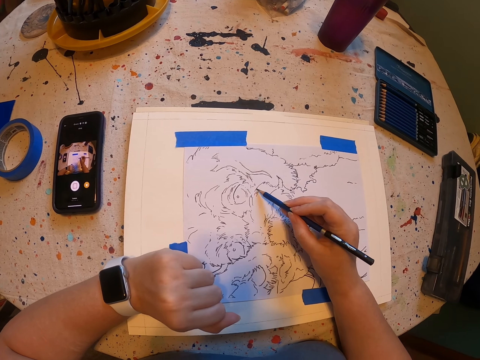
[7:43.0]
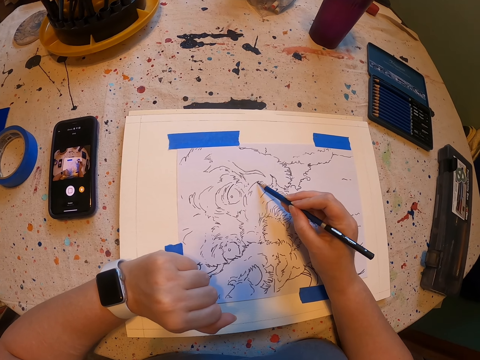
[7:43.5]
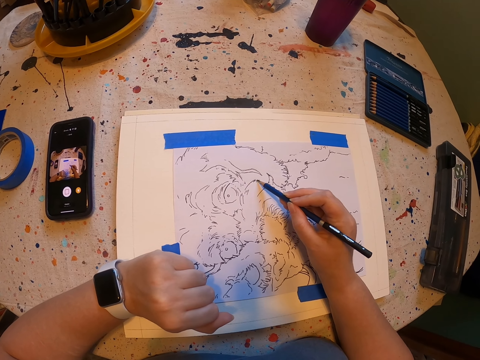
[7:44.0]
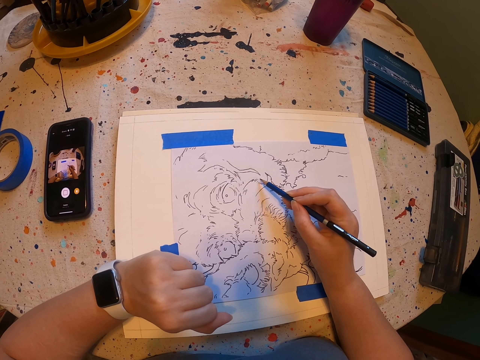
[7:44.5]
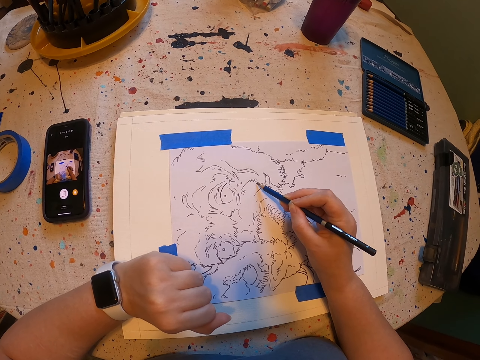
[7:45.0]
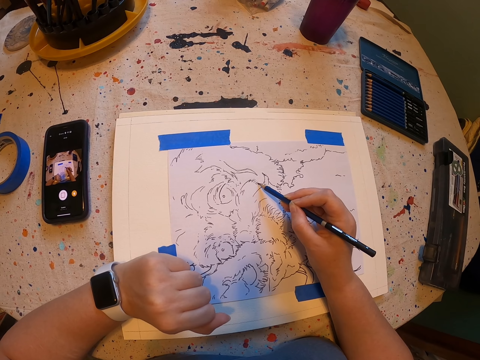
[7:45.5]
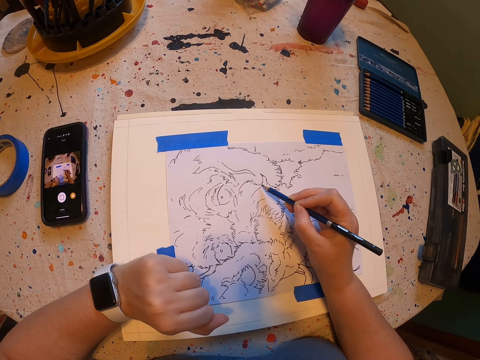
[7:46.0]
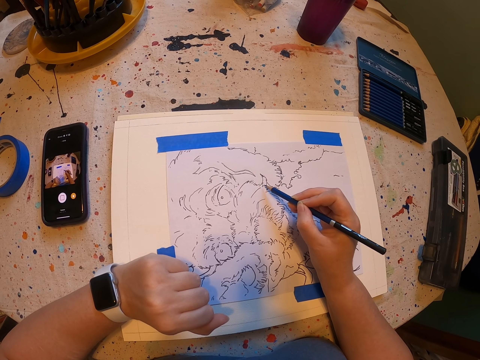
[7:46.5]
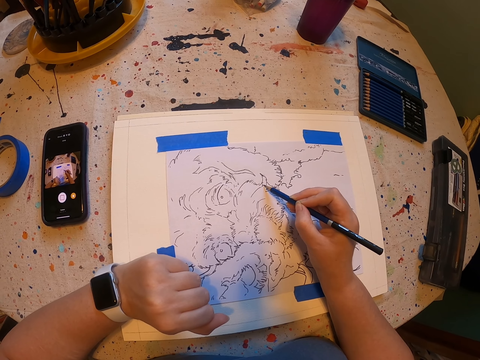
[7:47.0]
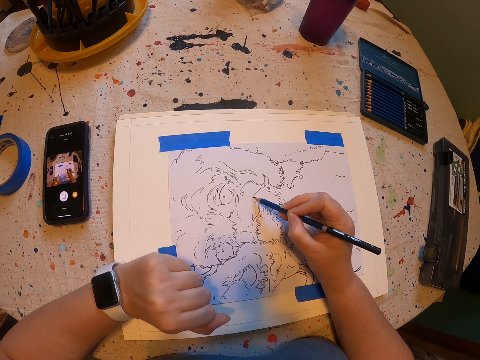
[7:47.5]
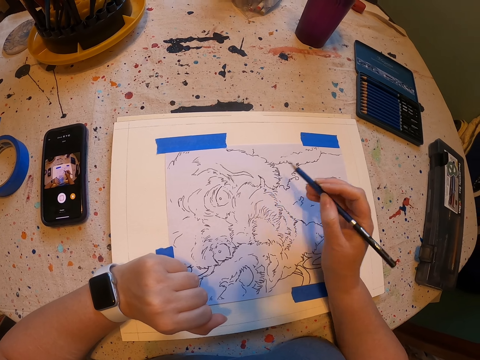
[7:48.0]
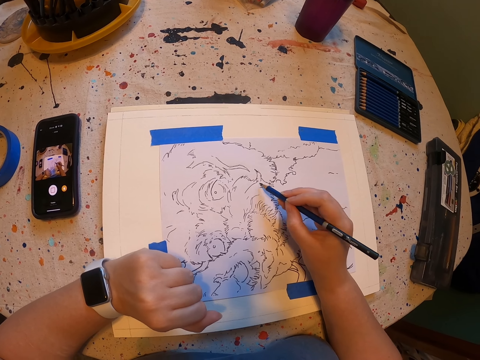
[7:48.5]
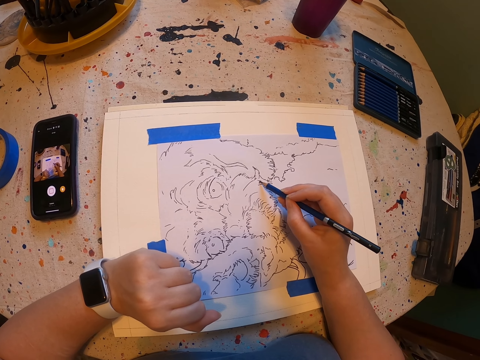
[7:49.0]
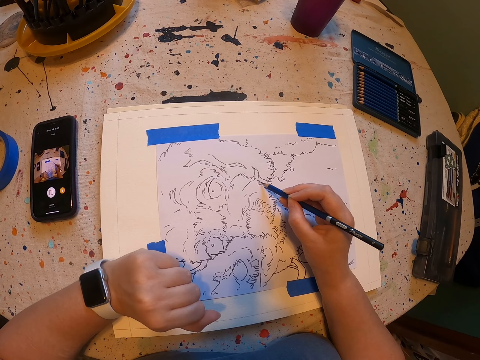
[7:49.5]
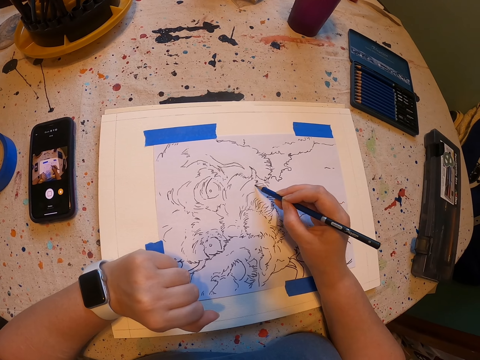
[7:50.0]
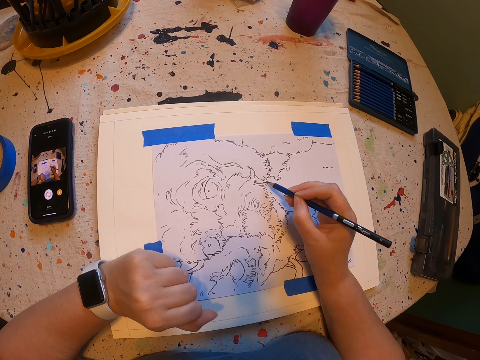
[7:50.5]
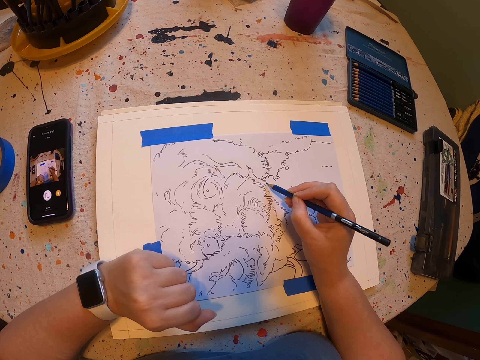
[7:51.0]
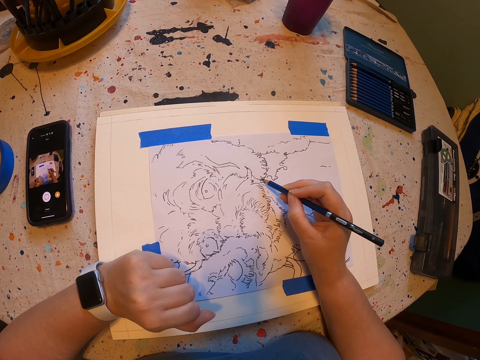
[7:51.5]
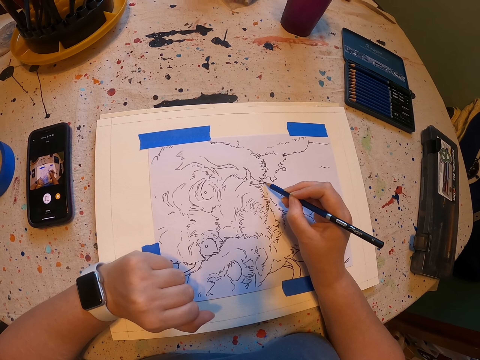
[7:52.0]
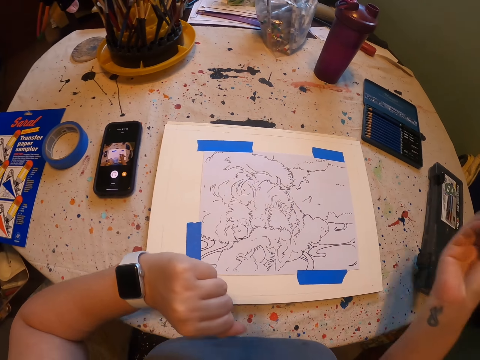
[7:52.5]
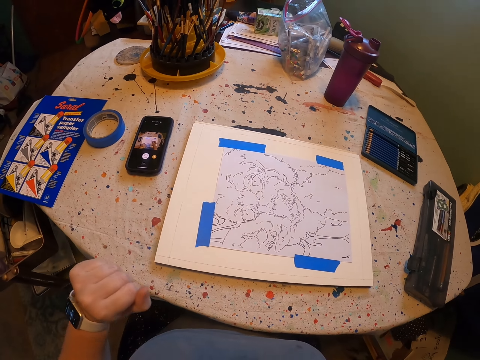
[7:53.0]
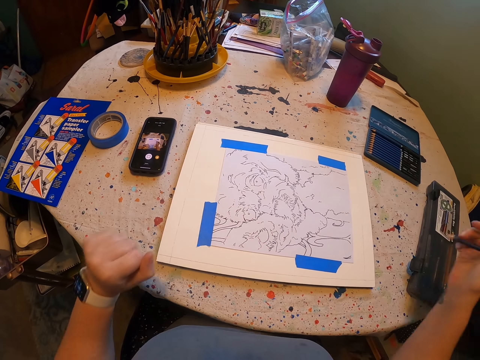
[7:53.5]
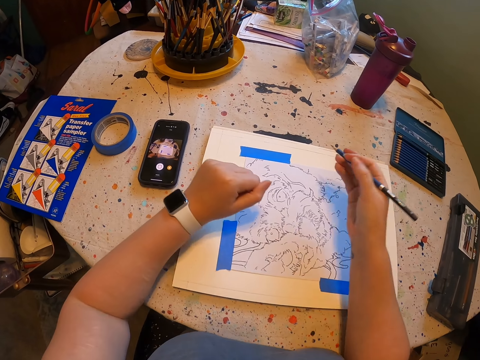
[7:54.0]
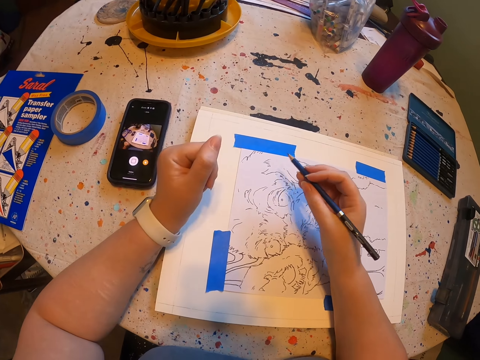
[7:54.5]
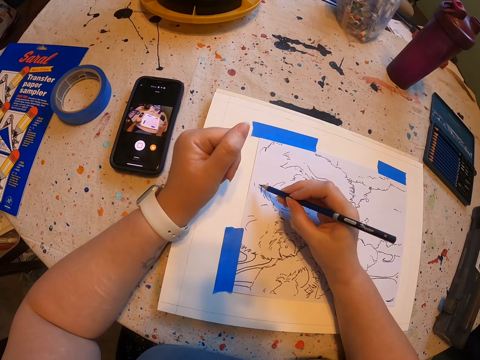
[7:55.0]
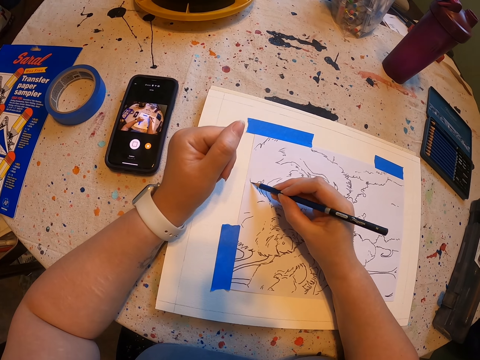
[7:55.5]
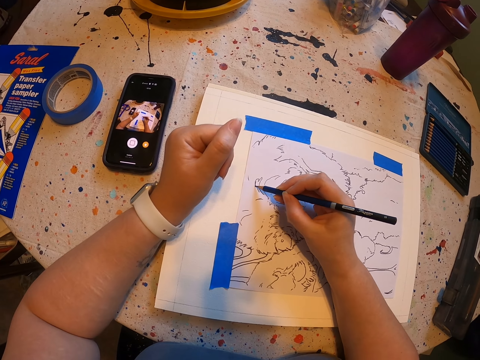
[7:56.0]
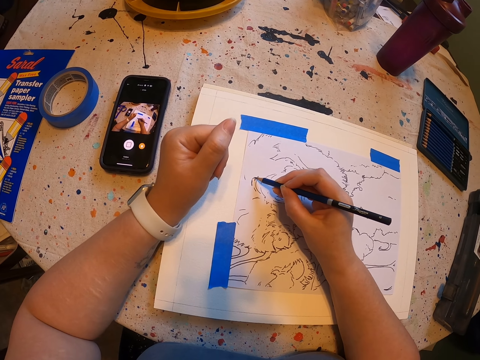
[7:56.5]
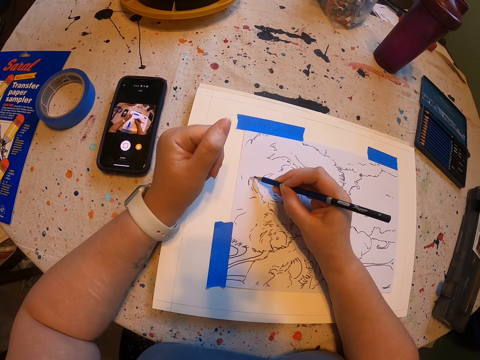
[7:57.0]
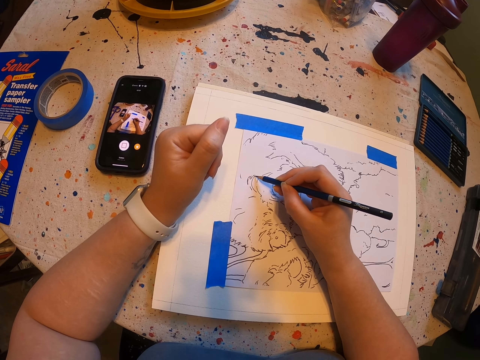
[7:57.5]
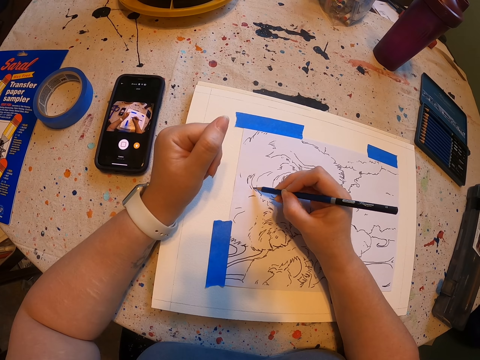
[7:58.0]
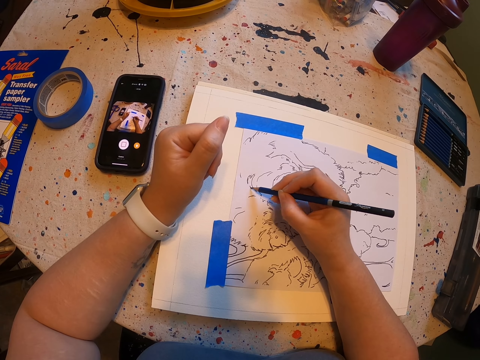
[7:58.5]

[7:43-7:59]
The camera wearer moves the hand. They draw on the paint paper. They move the hand. They draw on the paint paper.

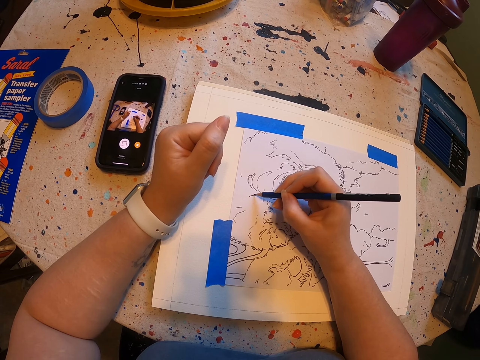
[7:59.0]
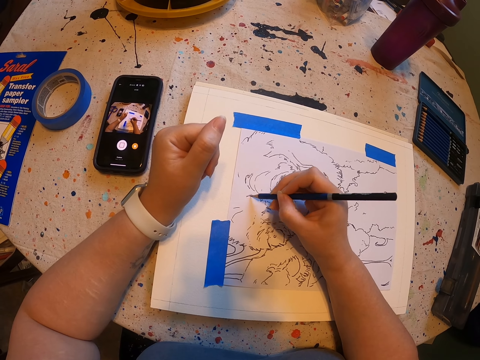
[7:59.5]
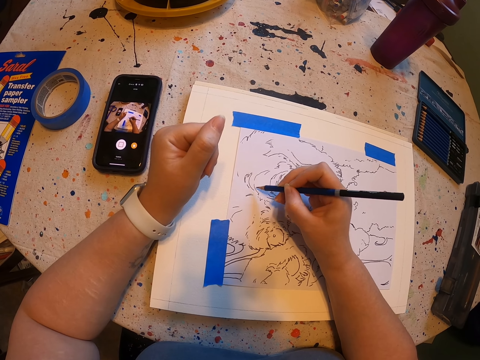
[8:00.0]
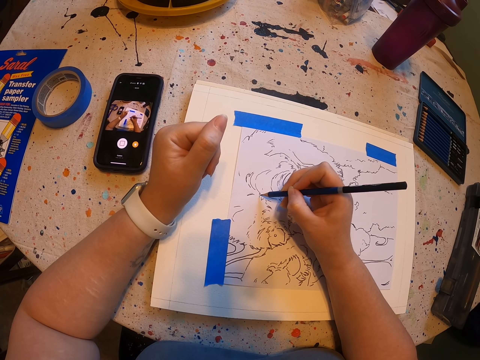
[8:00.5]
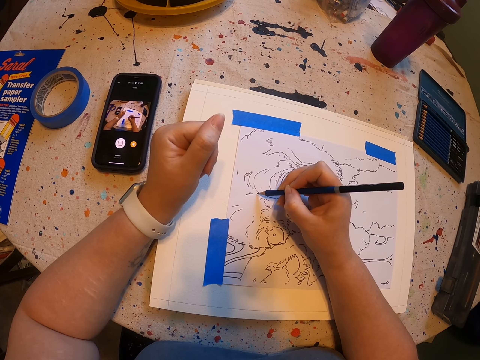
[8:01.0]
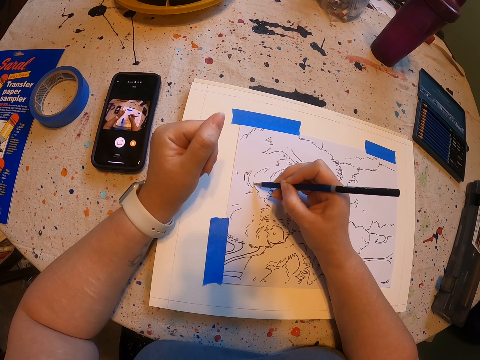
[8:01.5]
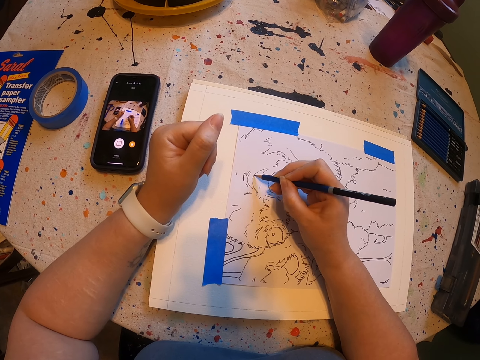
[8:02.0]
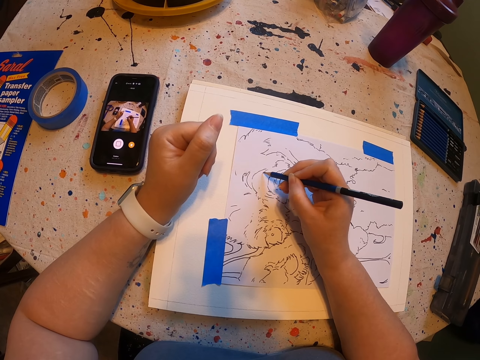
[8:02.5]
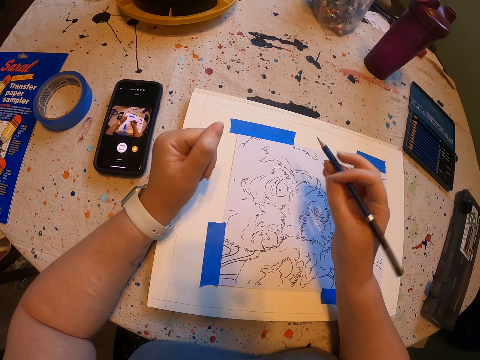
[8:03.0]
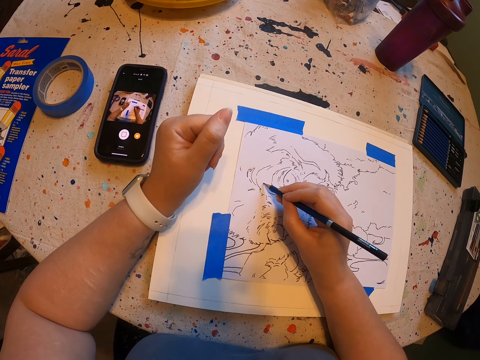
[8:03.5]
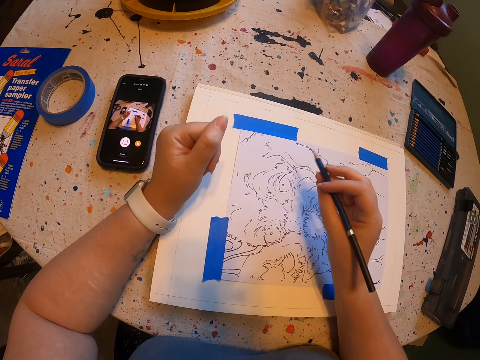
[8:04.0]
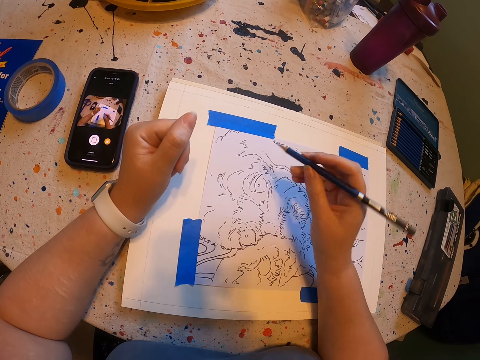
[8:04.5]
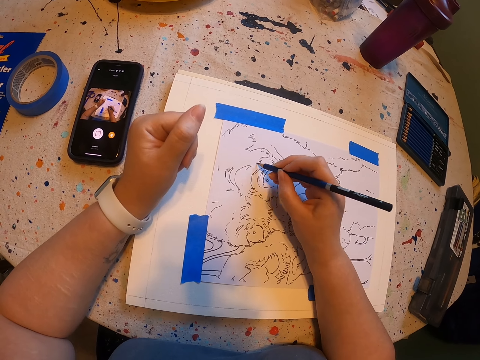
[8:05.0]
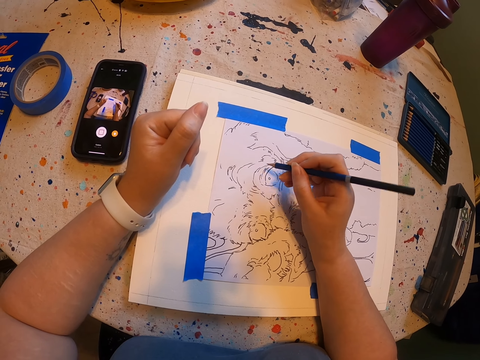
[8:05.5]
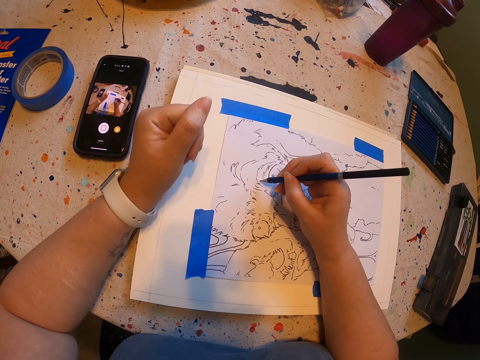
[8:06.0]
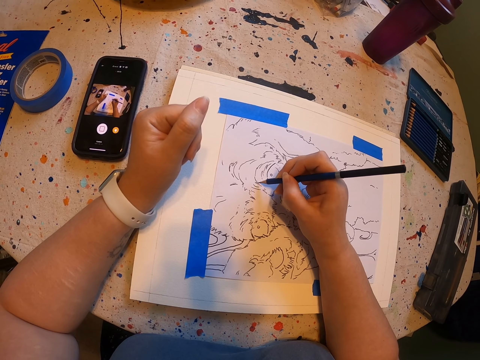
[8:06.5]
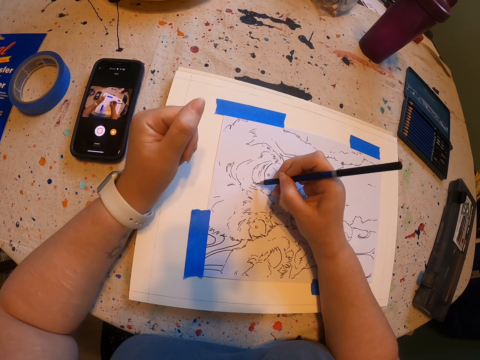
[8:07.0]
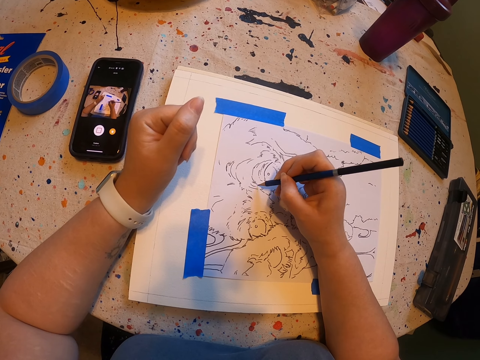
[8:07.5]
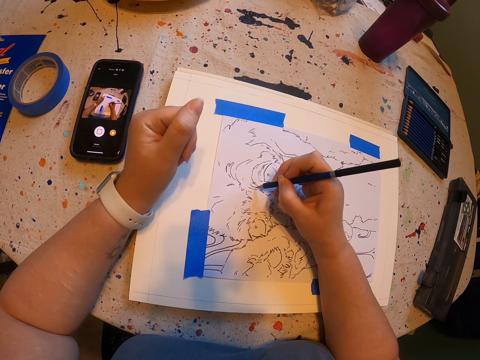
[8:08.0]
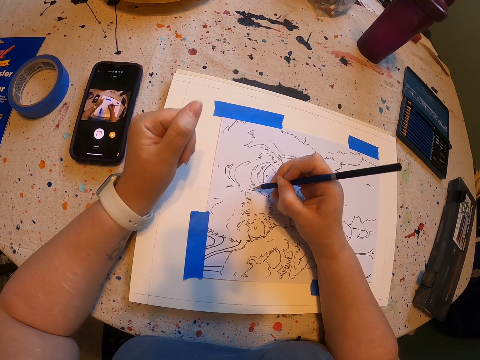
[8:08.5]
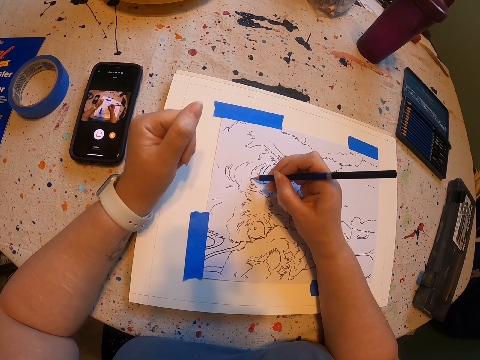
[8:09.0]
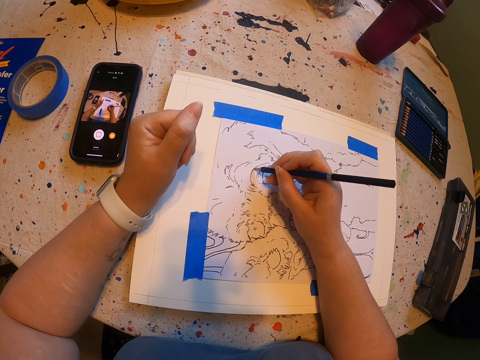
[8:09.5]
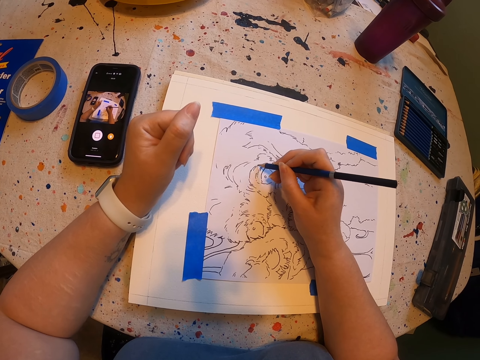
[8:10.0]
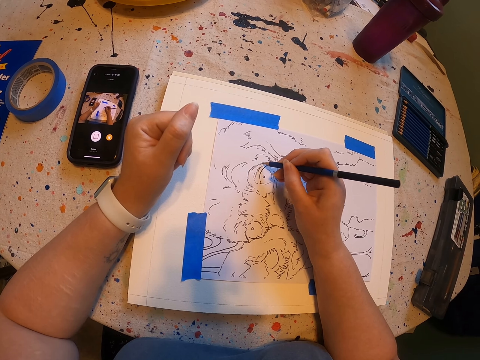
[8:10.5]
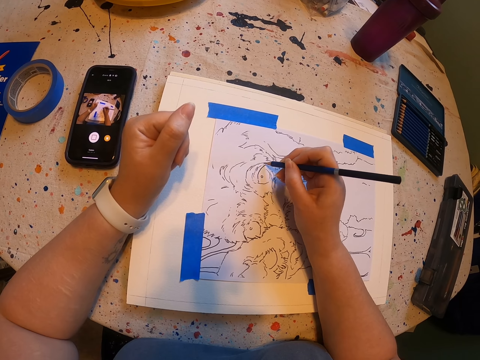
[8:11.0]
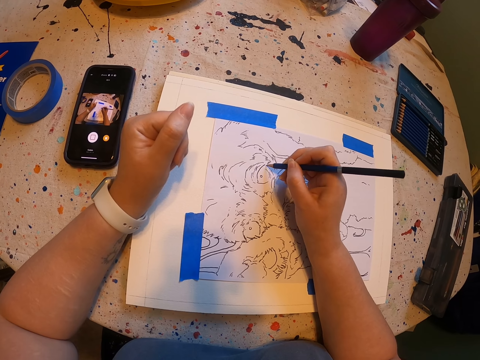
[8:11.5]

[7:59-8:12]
The camera wearer moves the hand. They draw on the paint paper.
